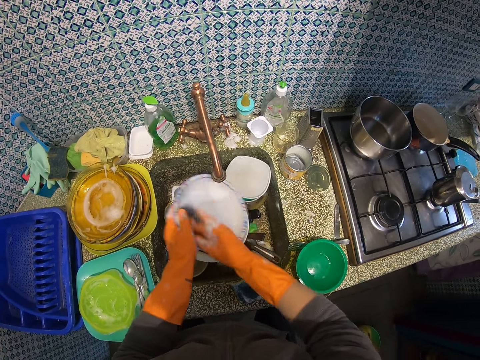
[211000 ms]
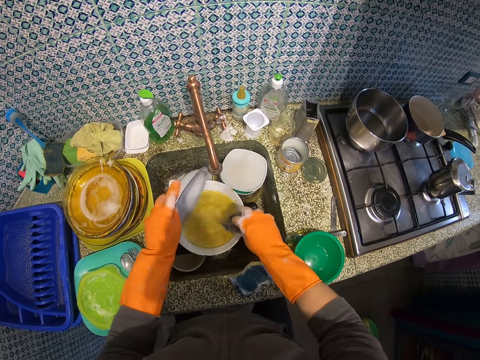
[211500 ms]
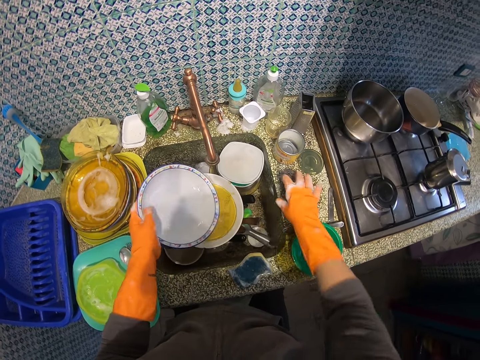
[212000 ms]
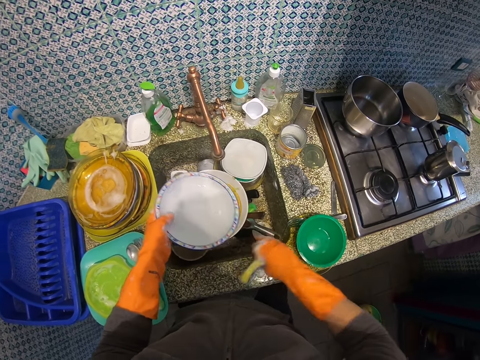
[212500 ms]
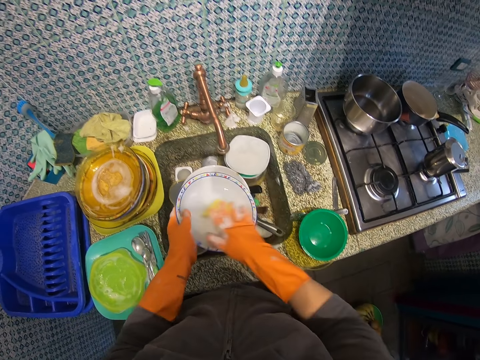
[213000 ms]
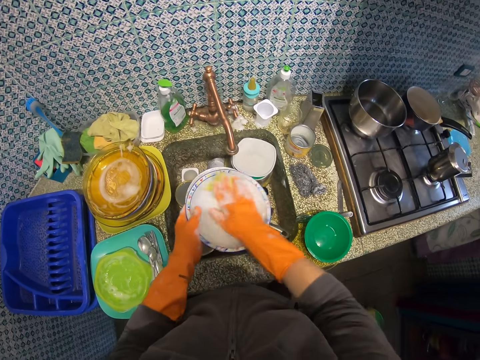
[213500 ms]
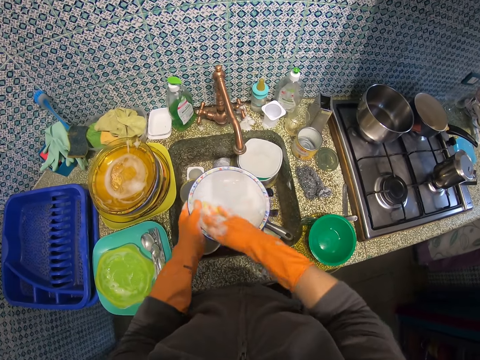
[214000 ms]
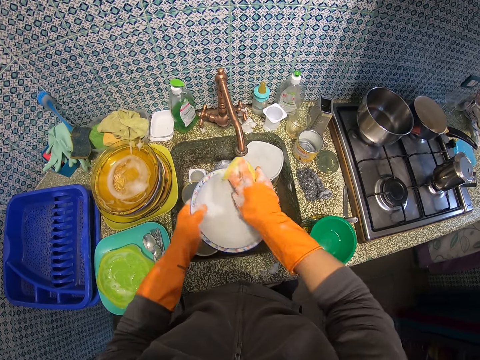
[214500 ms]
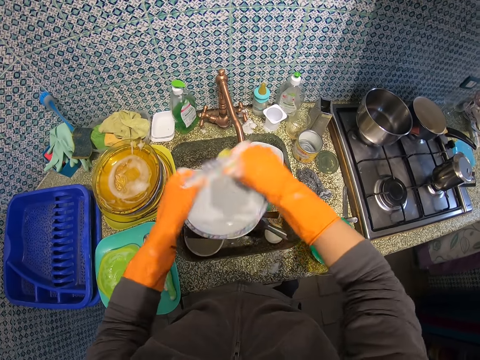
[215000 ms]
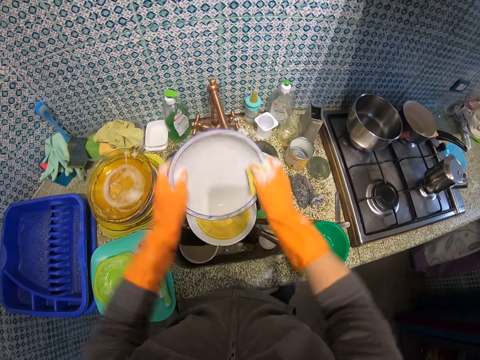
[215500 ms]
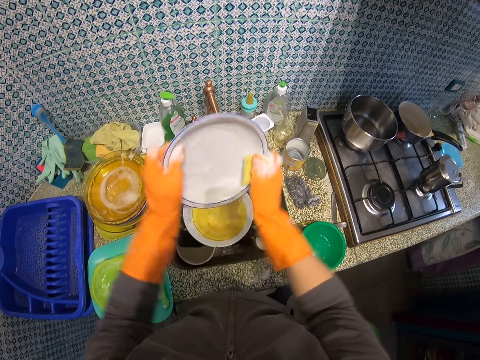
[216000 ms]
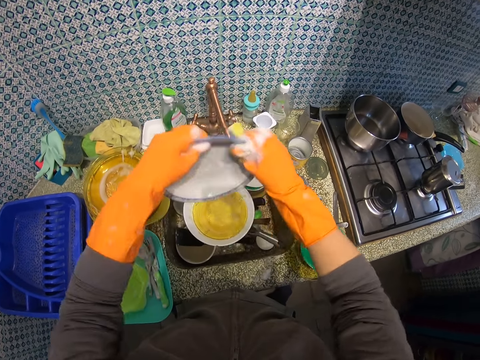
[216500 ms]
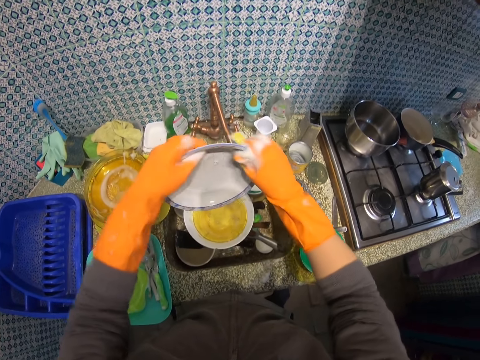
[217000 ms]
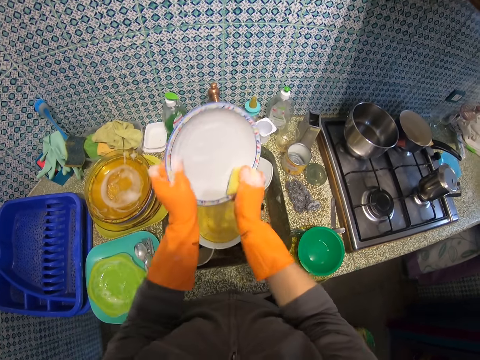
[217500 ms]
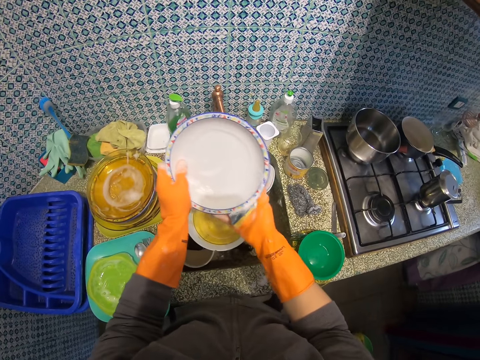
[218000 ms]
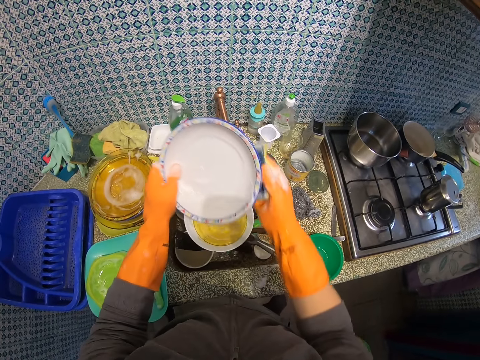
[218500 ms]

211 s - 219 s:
The camera wearer drops the steel scourer on the kitchen slab. They pick up the sponge scourer from the kitchen slab. They wash the white plastic plate with the sponge scourer.

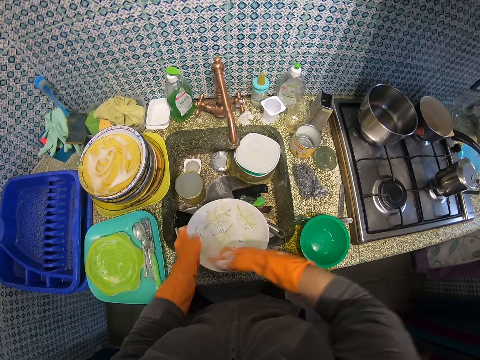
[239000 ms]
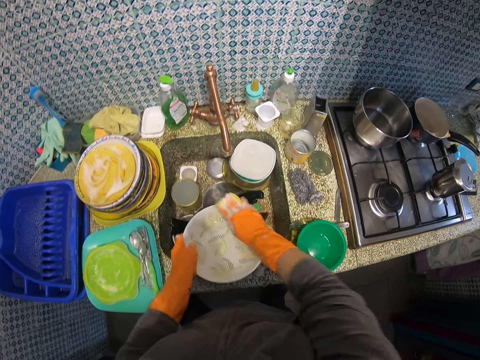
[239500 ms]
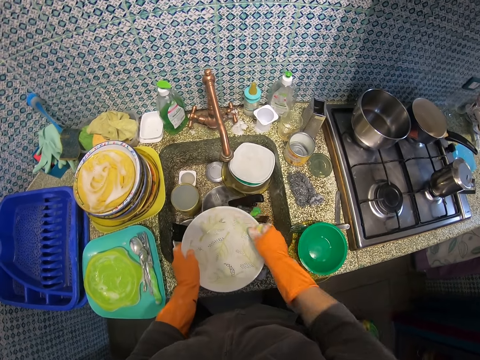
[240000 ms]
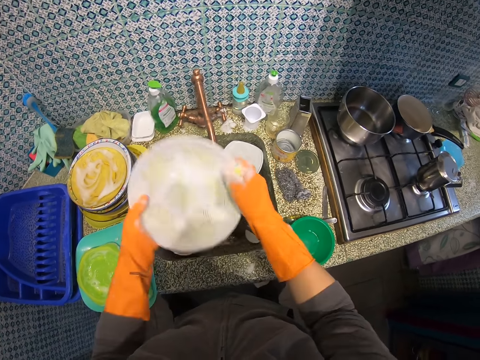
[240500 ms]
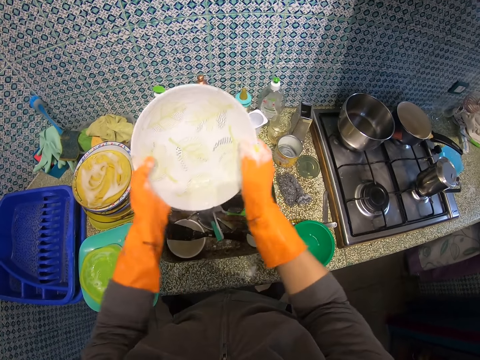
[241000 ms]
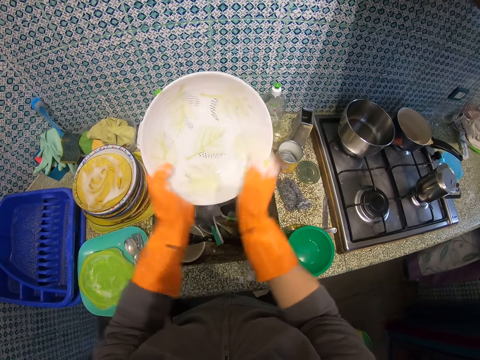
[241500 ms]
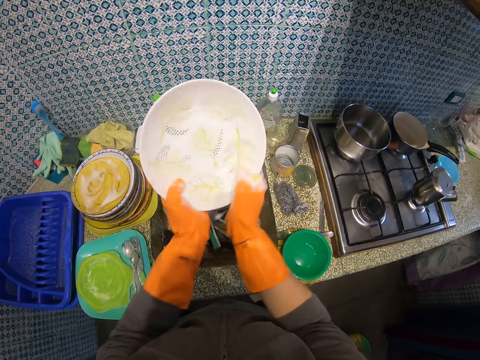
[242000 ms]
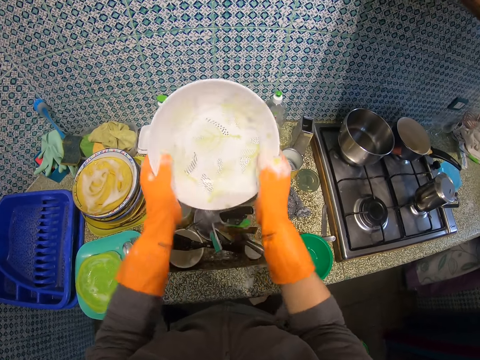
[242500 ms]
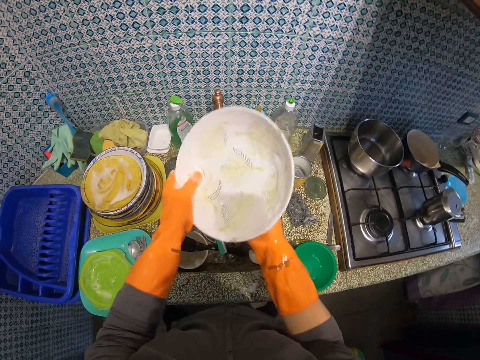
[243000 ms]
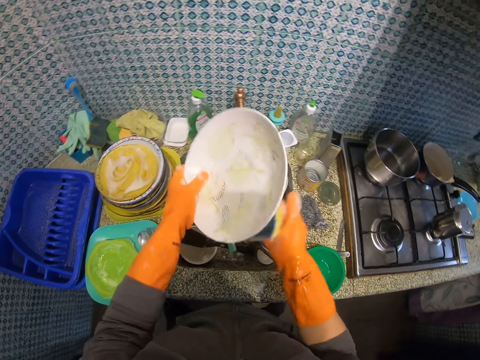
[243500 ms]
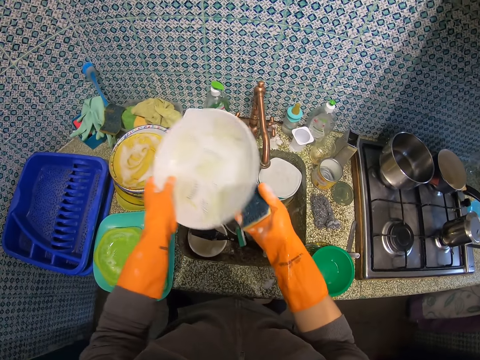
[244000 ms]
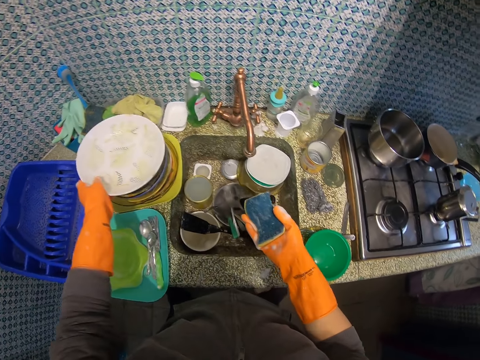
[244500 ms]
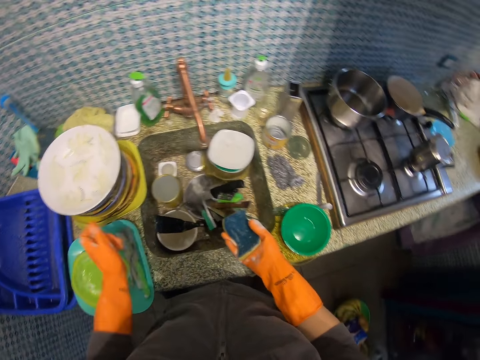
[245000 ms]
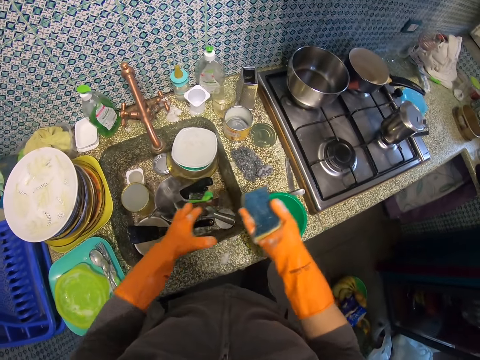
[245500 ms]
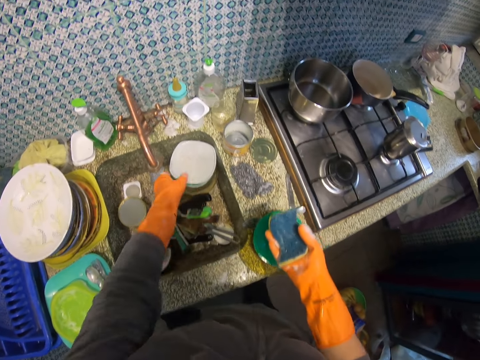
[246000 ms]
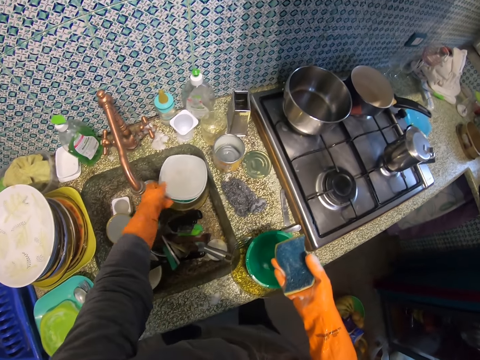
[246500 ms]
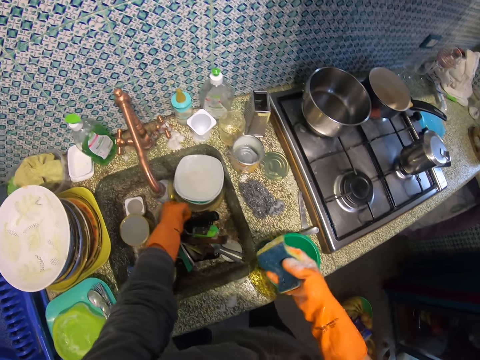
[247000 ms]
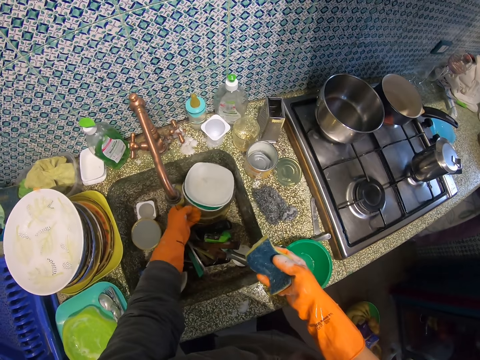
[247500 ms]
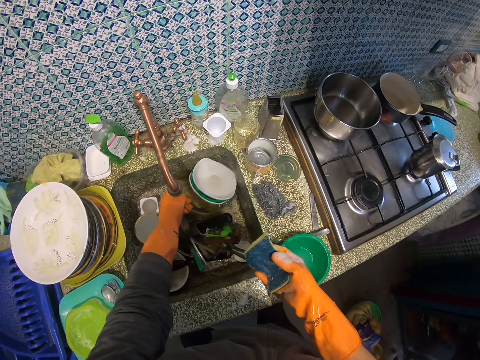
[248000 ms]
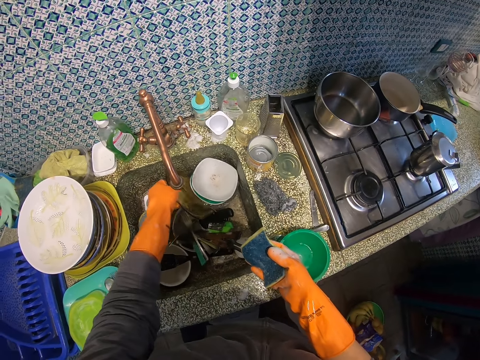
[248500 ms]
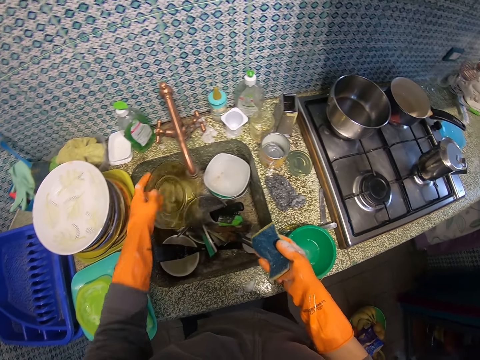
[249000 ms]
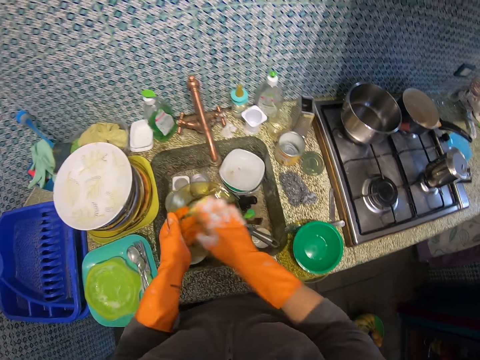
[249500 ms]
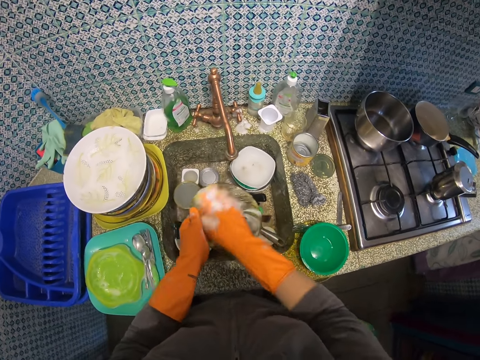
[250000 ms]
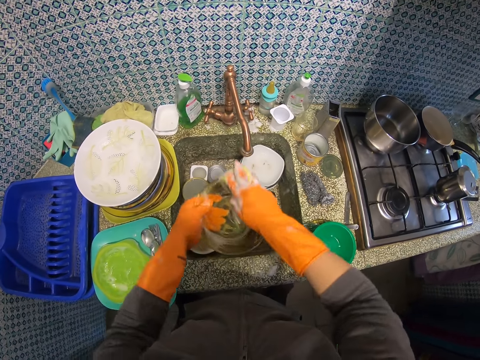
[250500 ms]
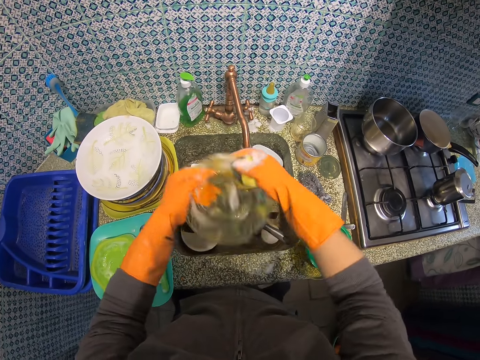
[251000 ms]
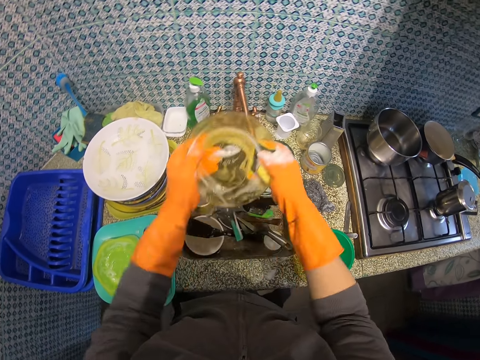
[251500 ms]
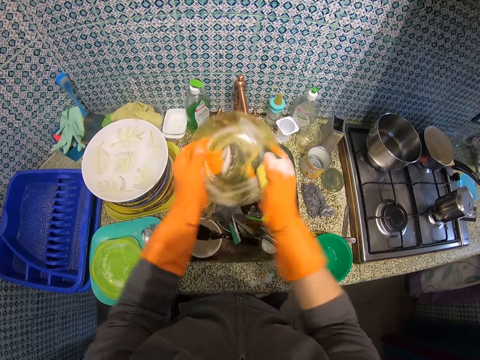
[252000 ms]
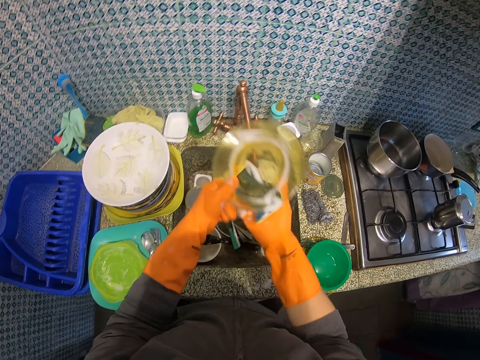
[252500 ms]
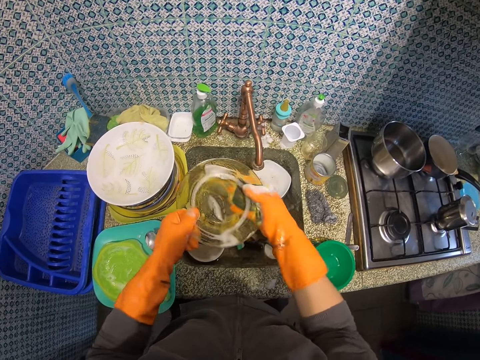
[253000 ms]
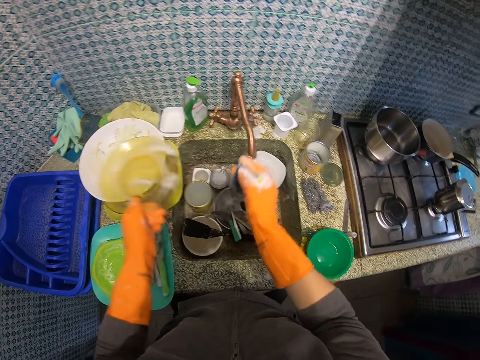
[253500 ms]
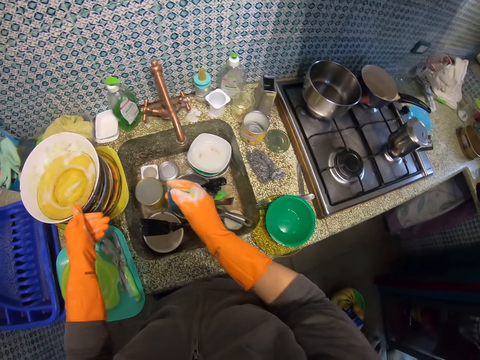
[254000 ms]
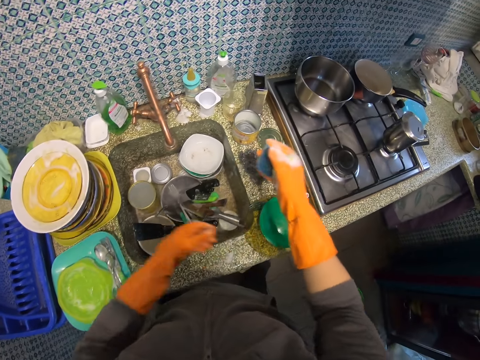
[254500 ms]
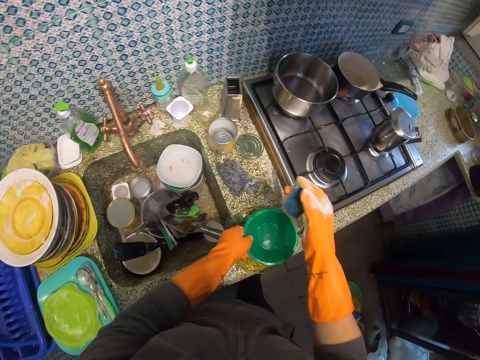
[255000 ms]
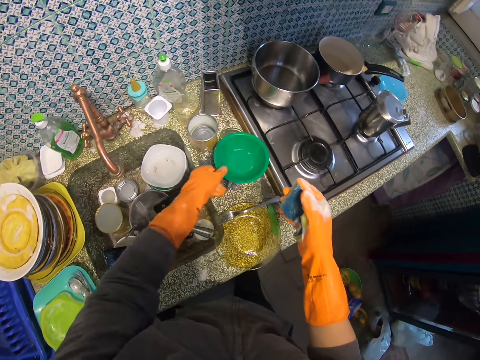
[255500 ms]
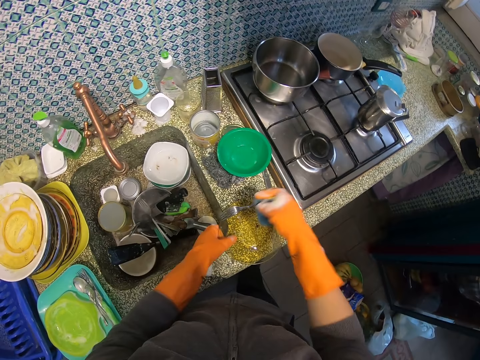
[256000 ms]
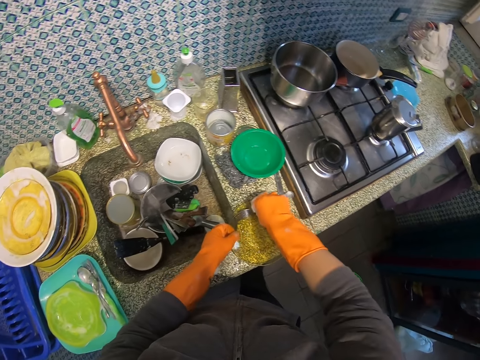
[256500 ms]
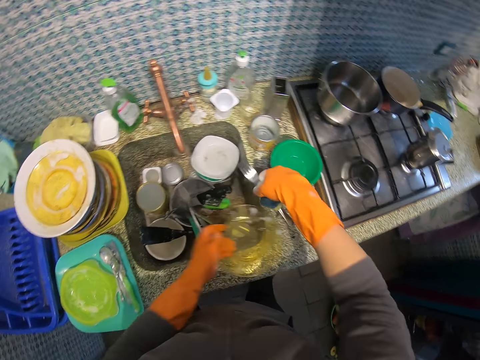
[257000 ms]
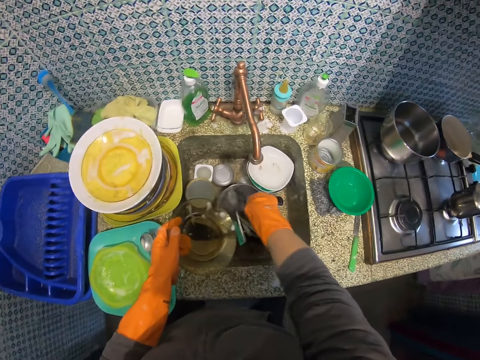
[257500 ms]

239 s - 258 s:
The camera wearer raises the ceramic plate. They drop the ceramic plate on the glass plate. They pick up a glass plate underneath a set of plates in the zinc. They clean the glass plate with the scrub sponge. They drop the glass plate on the ceramic plate. They pick up a green bowl from a glass plate on the kitchen slab. They drop the green bowl on the kitchen slab. They touch the glass plate on the kitchen slab, pick up a fork from the glass plate, and pick up the glass plate from the kitchen slab. They drop the fork into the zinc.
